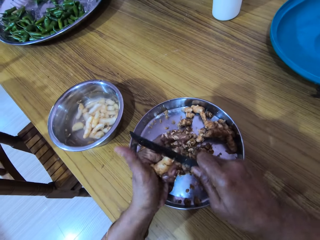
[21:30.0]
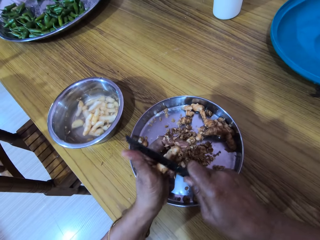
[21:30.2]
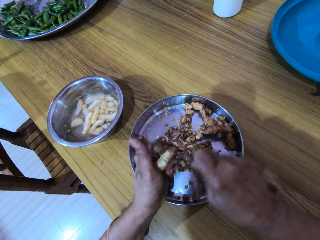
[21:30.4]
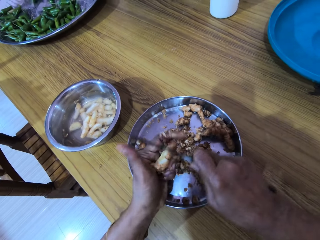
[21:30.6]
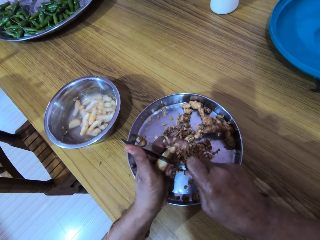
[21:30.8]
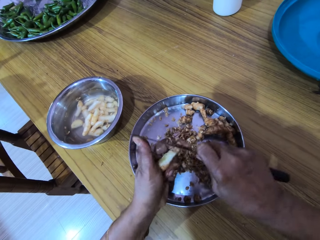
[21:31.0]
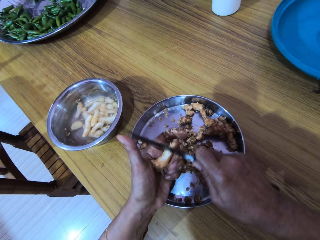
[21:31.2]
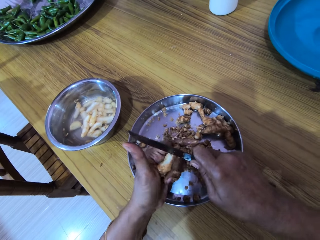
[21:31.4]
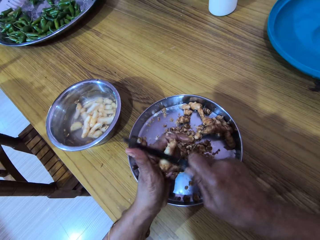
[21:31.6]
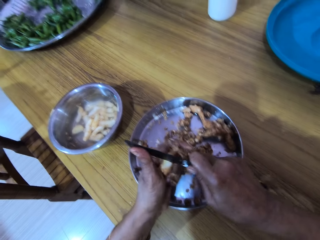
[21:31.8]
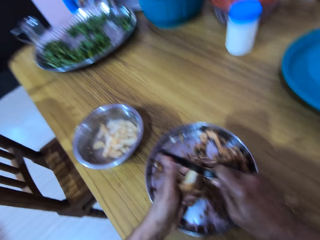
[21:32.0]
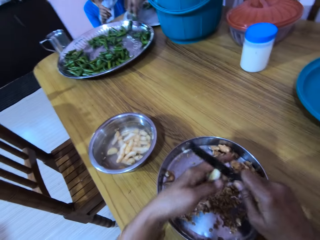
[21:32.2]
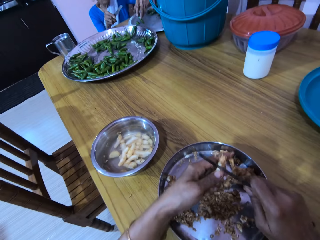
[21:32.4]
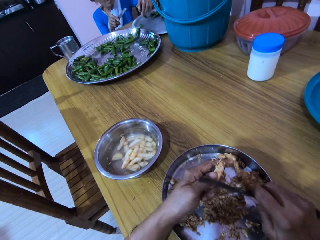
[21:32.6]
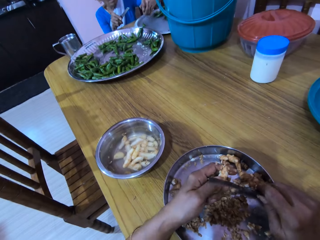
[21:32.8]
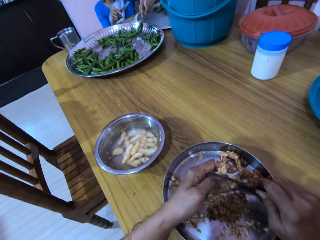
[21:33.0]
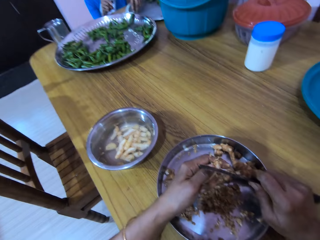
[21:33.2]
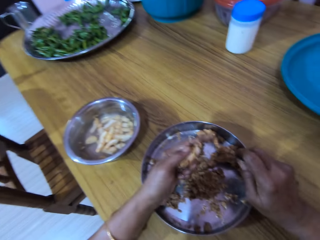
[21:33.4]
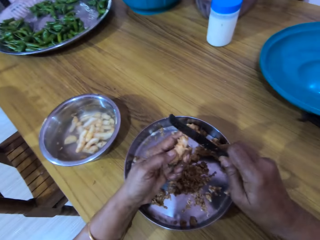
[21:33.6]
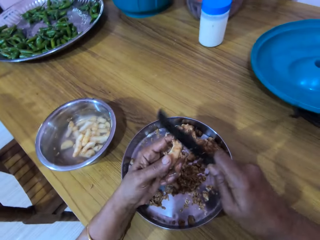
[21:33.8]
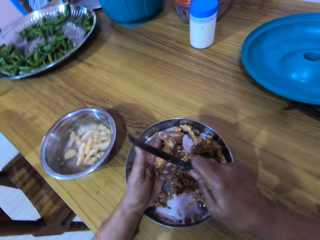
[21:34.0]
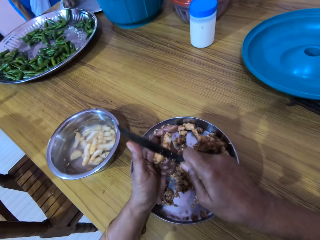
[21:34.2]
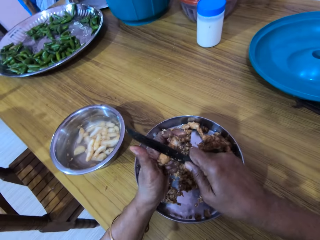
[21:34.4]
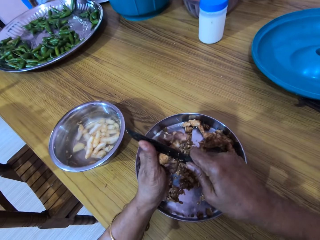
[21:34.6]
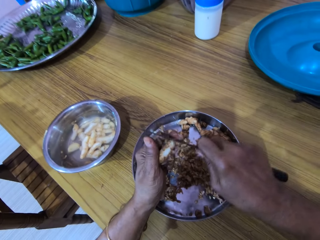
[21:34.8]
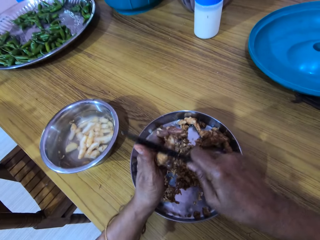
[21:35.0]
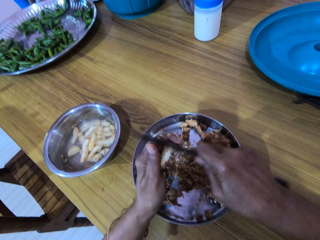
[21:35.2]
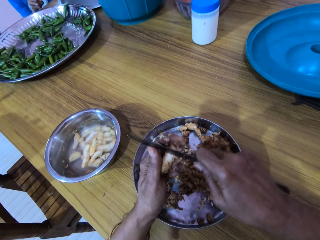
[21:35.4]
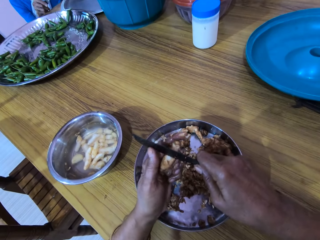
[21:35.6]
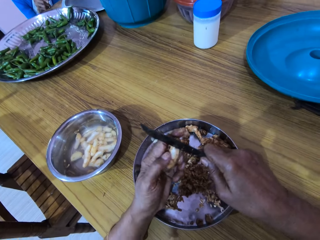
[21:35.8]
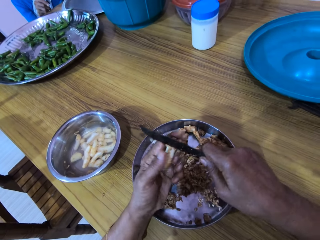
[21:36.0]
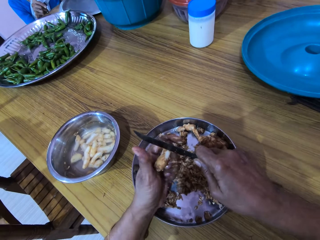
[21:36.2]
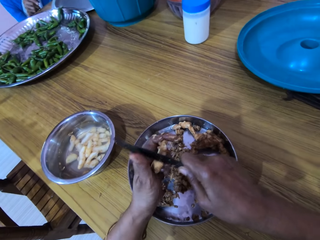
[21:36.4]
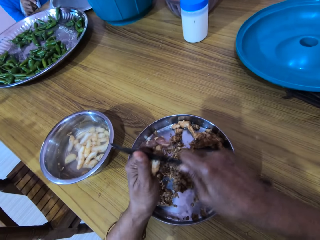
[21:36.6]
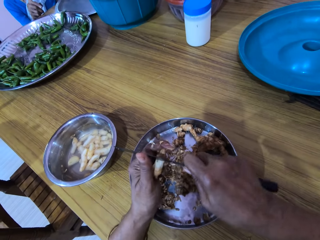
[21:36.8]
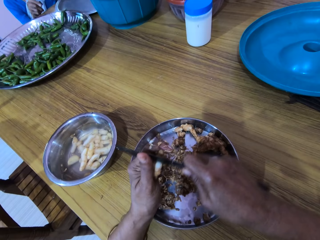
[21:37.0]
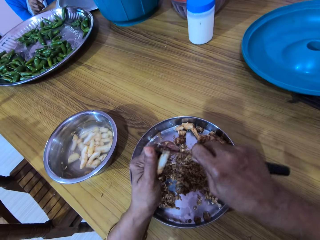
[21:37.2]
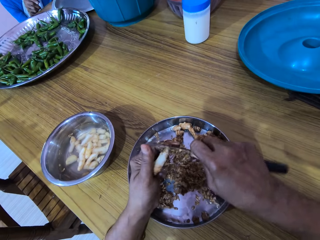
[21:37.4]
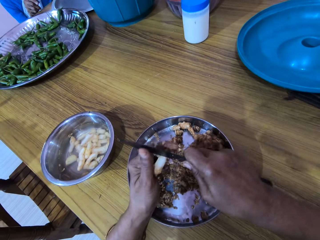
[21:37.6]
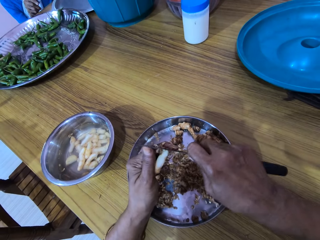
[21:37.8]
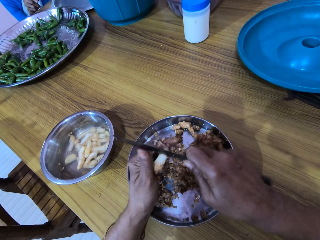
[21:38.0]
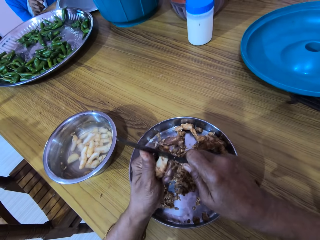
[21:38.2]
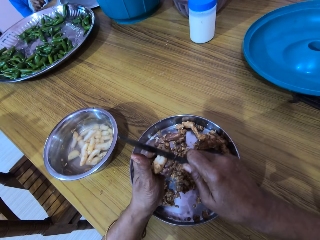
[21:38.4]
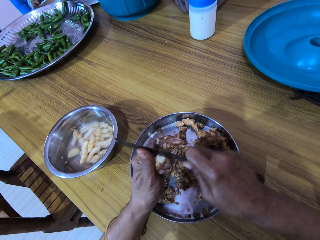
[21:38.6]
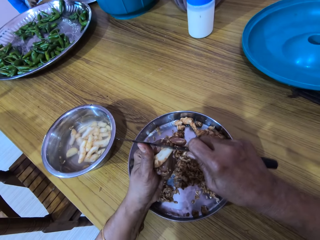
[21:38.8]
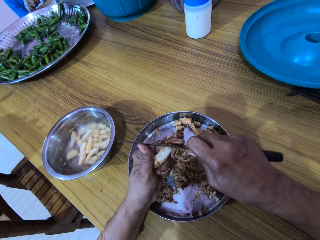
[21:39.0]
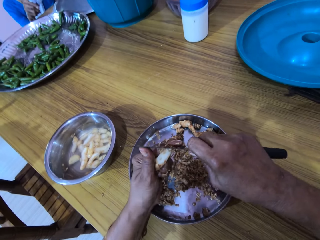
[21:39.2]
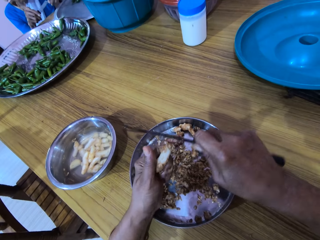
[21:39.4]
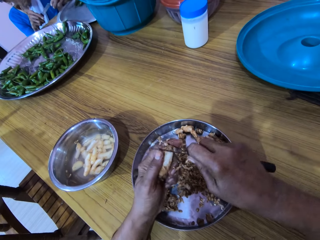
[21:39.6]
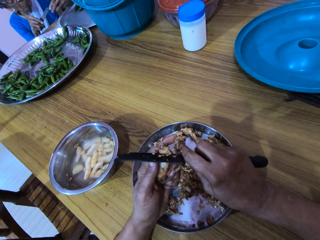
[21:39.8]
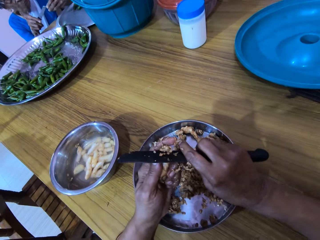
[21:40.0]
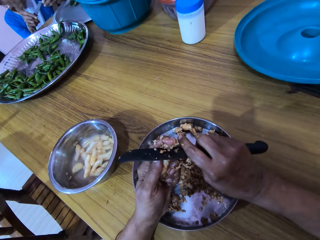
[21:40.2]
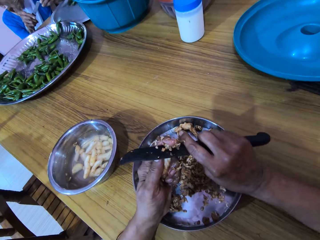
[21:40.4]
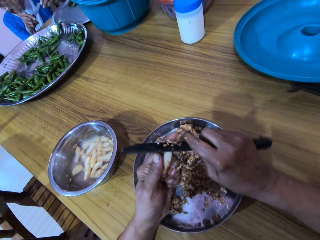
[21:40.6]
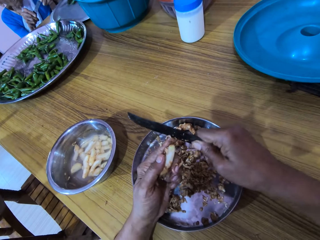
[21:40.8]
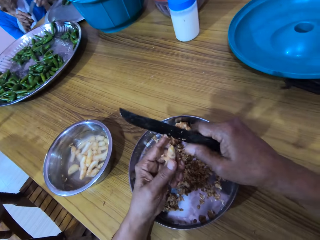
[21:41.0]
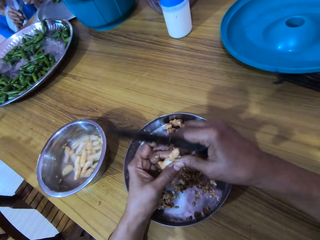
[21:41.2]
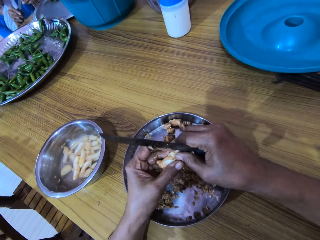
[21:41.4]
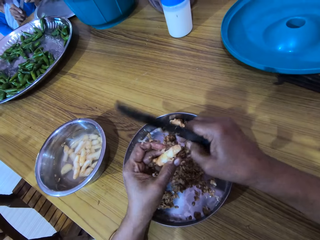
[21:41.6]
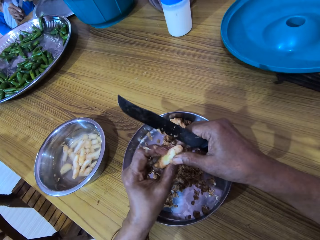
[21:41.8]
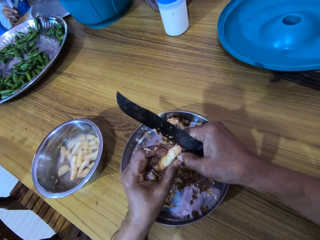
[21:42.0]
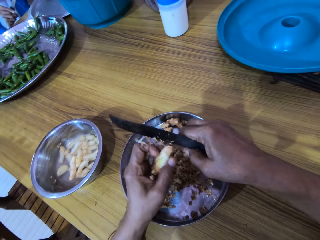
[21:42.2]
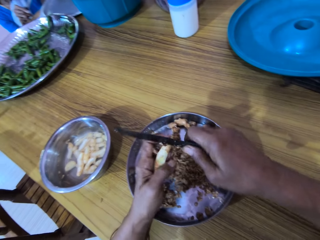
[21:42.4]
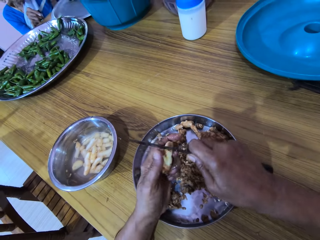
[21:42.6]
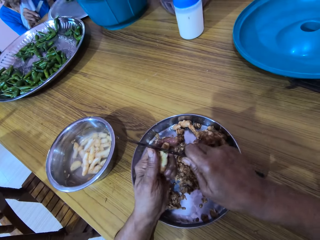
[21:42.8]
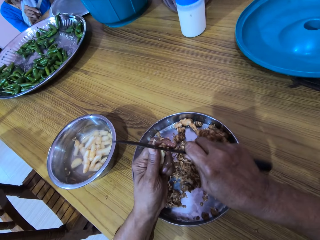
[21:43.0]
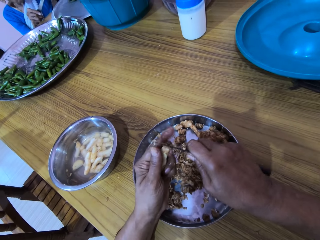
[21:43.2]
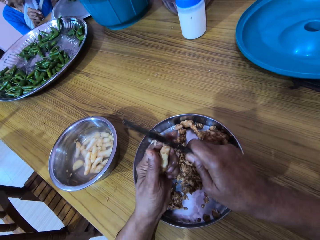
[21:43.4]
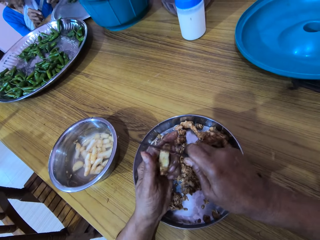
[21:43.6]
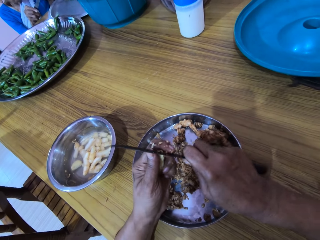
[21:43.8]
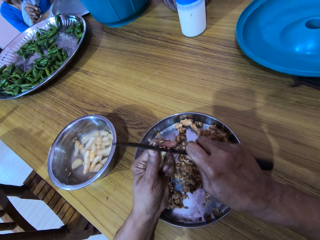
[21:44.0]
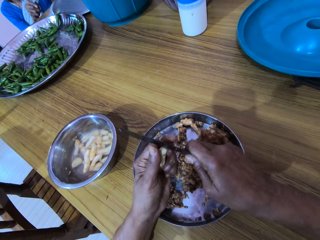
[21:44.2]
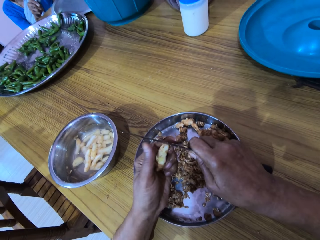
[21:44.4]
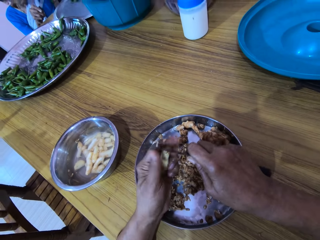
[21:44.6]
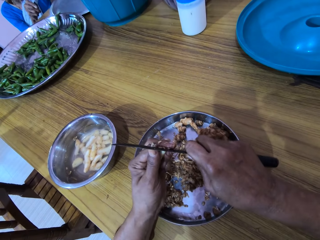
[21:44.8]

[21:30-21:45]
A woman picks a ginger pepper from the tray with her left hand. The woman interacts with the camera wearer. The camera wearer talks to the woman. The woman pierces the green pepper in her left hand with the knife in her right hand. The camera wearer peels the ginger bulb in her left hand with her right hand. She peels the ginger bulb in her left hand with the knife in her right hand.

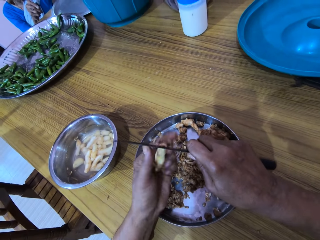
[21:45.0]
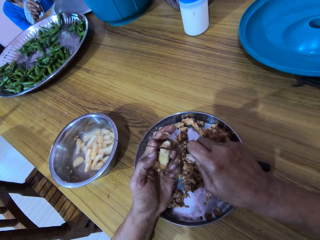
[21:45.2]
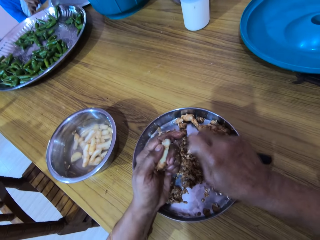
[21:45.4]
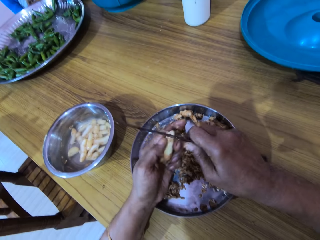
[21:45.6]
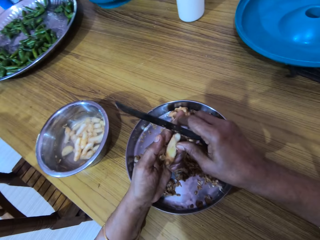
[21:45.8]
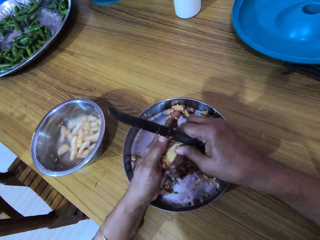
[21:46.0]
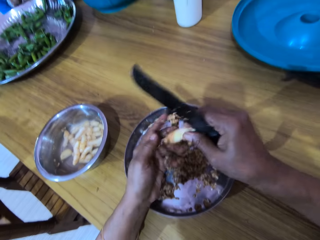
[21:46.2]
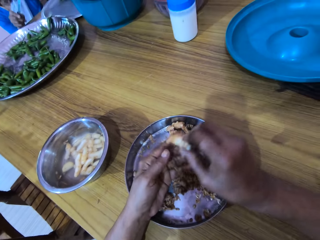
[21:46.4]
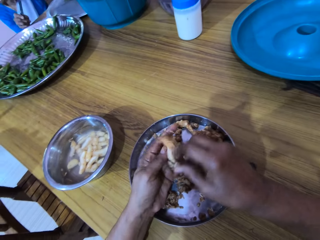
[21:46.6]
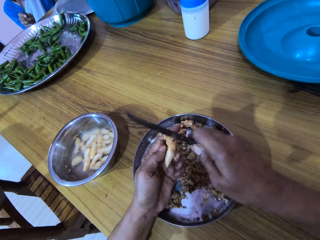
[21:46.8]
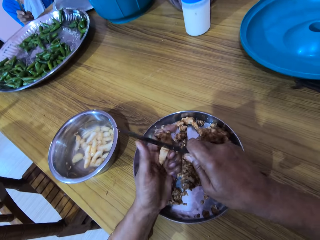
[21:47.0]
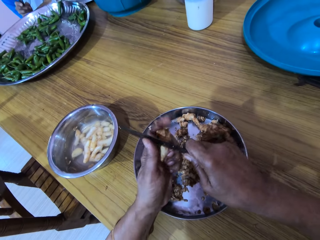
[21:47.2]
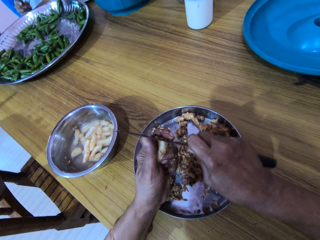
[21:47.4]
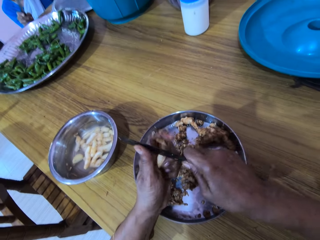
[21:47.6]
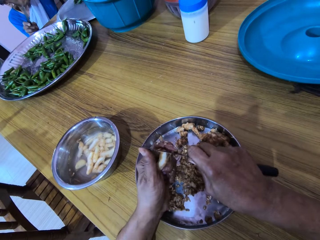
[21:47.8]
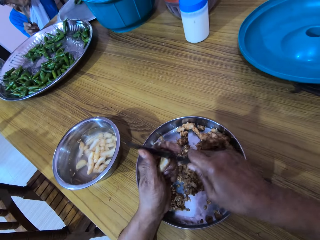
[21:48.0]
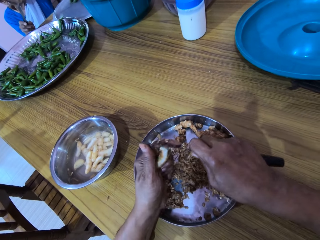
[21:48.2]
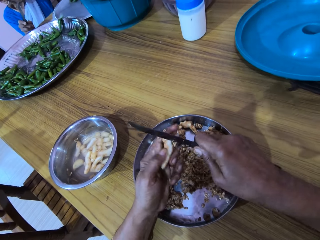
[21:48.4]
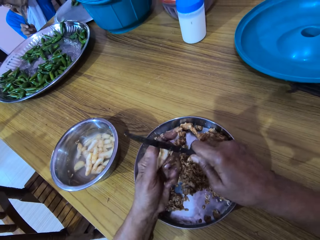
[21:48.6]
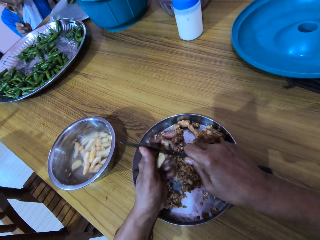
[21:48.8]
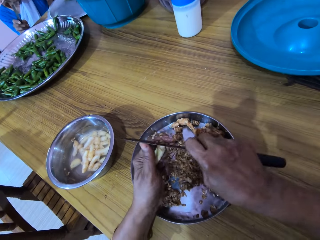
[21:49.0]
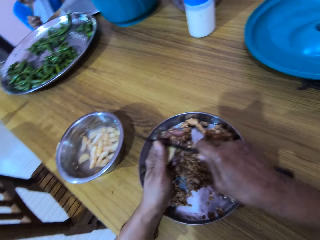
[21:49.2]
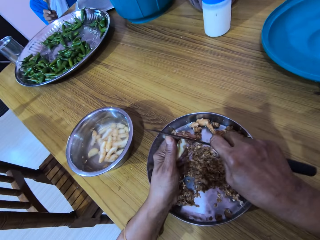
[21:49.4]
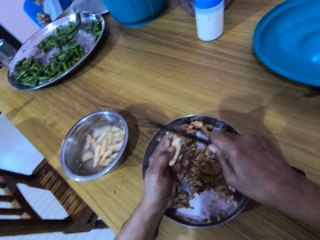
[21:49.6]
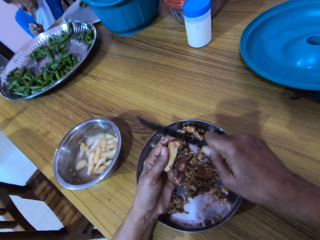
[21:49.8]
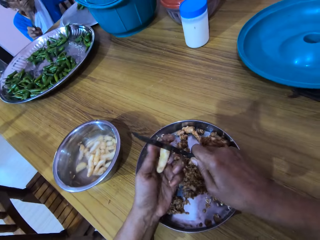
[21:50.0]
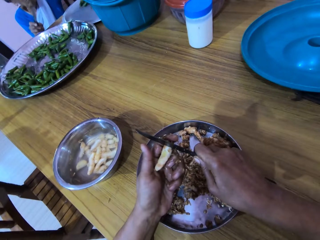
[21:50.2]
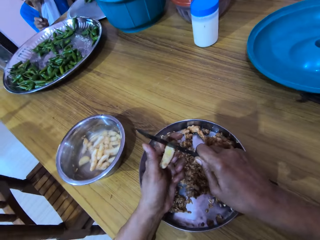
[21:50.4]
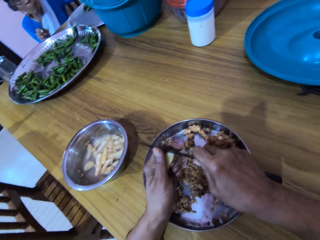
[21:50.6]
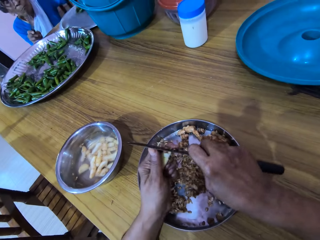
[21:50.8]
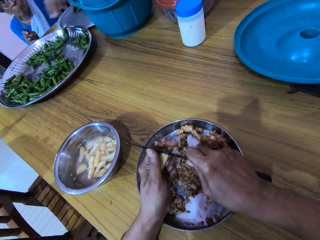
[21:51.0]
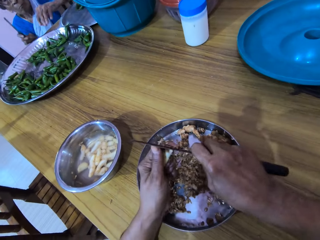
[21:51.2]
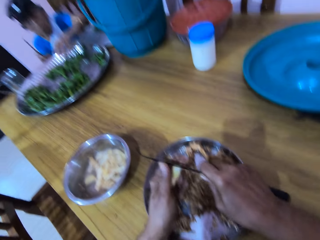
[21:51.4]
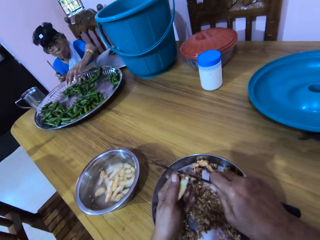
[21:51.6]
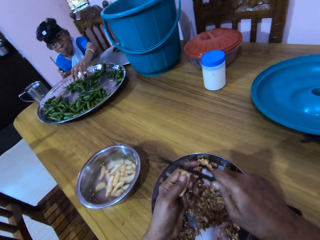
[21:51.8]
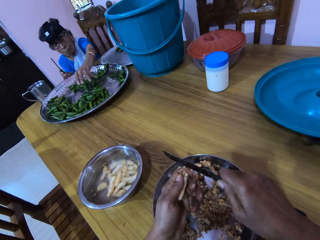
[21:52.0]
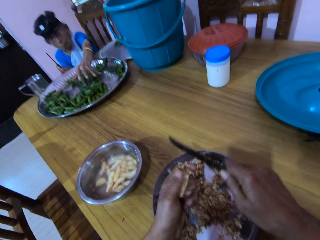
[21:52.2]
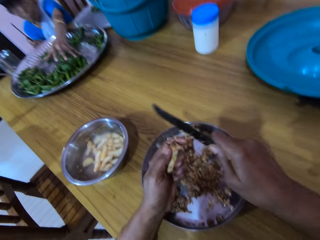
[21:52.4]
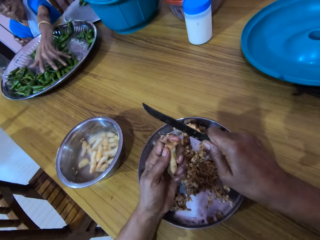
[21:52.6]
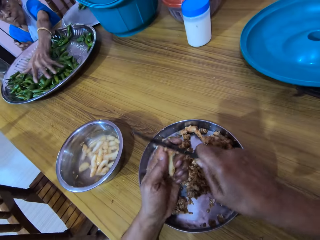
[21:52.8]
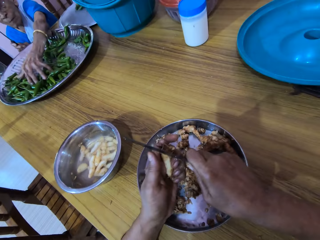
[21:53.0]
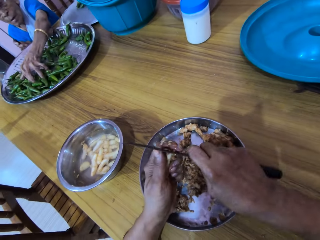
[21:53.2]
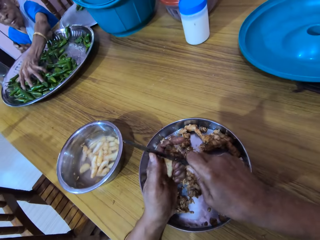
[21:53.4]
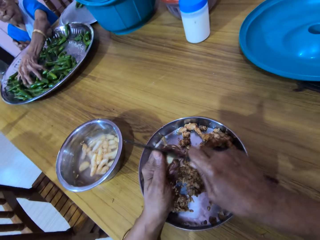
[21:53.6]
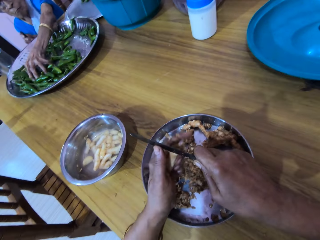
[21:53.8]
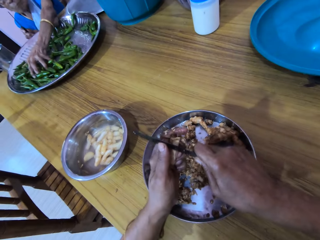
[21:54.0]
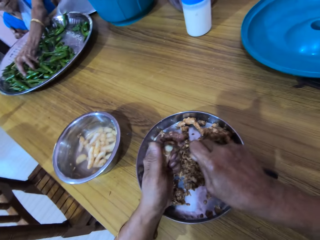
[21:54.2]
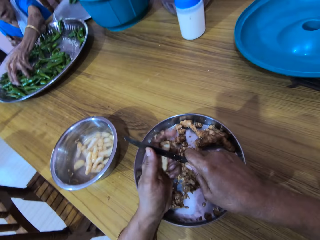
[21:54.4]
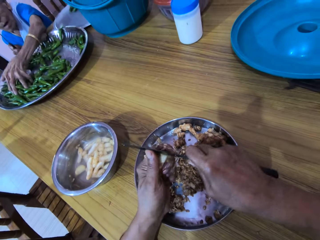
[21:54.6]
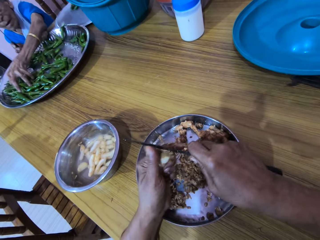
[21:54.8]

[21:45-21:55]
The camera wearer holds the ginger bulb in her hands. She turns the ginger bulb in her hands. She peels the ginger bulb in her left hand with the knife in her right hand. The woman moves the green peppers on the tray with her left hand. The woman packs the bundle of green peppers from the tray with her left hand.
